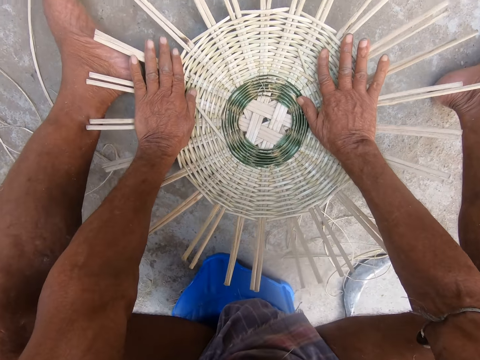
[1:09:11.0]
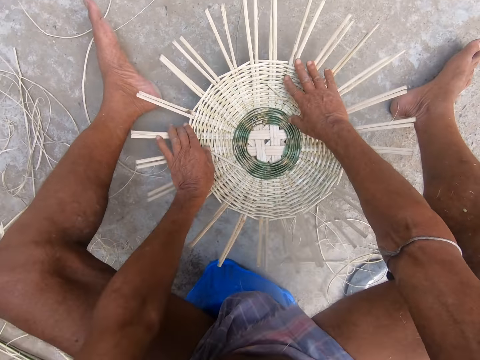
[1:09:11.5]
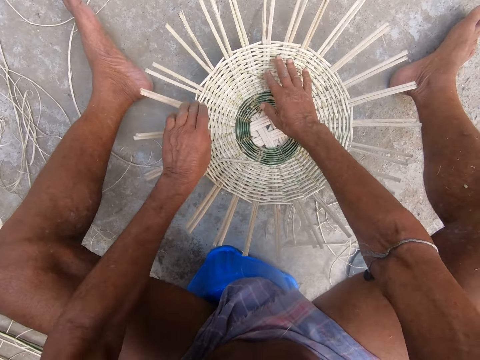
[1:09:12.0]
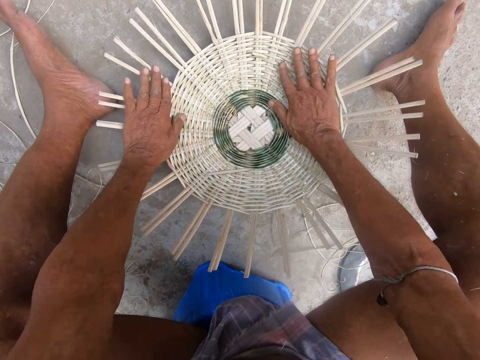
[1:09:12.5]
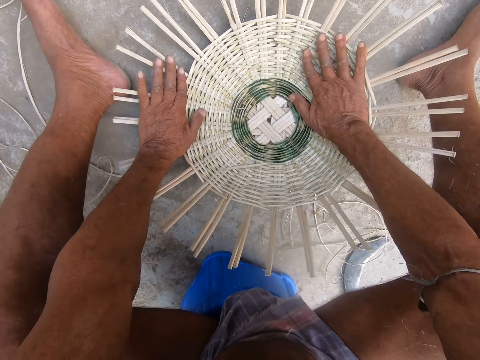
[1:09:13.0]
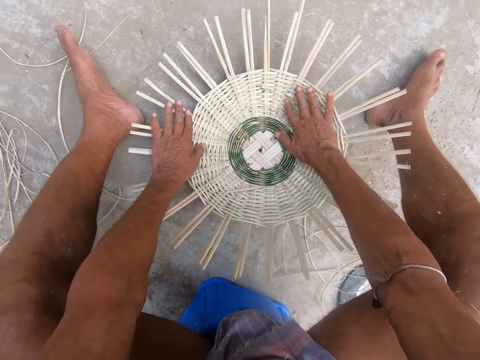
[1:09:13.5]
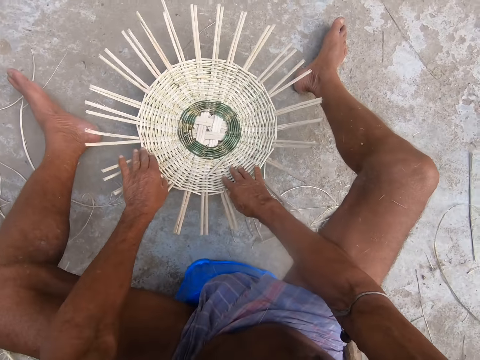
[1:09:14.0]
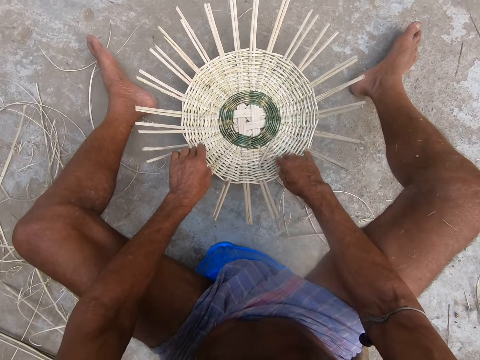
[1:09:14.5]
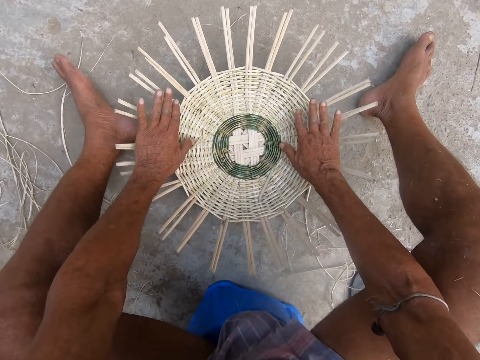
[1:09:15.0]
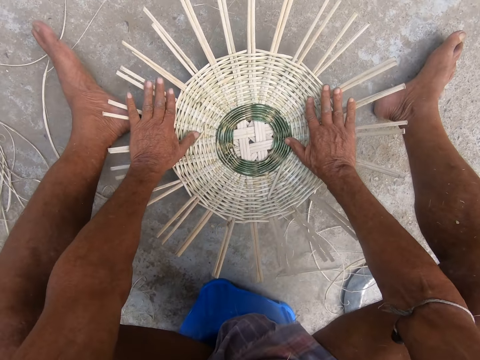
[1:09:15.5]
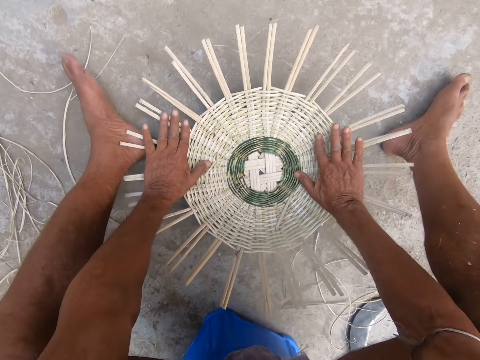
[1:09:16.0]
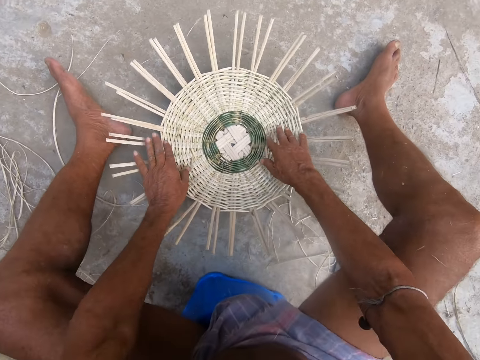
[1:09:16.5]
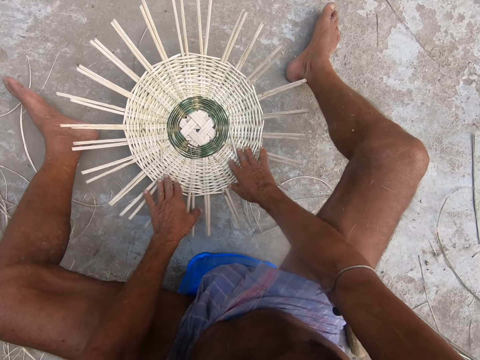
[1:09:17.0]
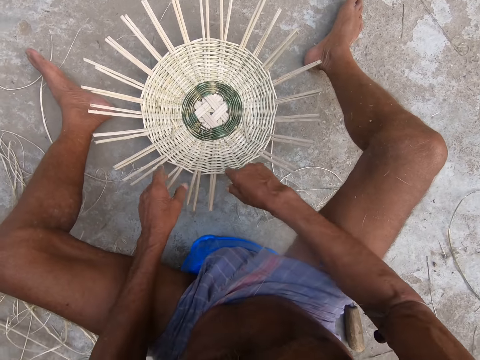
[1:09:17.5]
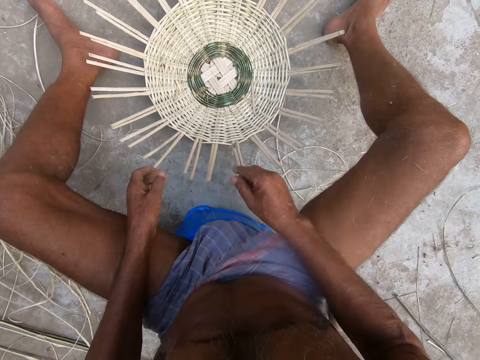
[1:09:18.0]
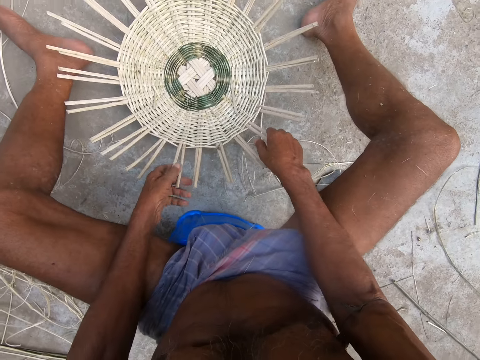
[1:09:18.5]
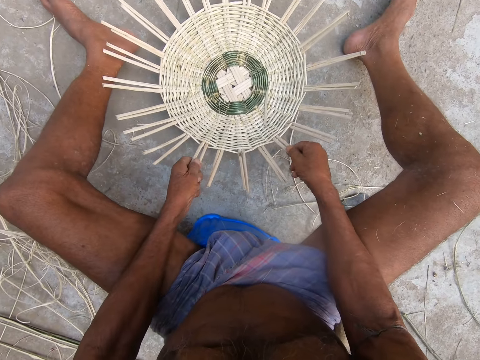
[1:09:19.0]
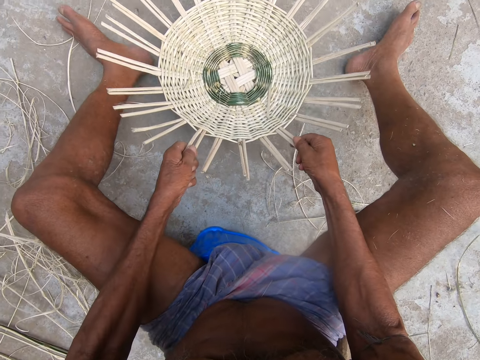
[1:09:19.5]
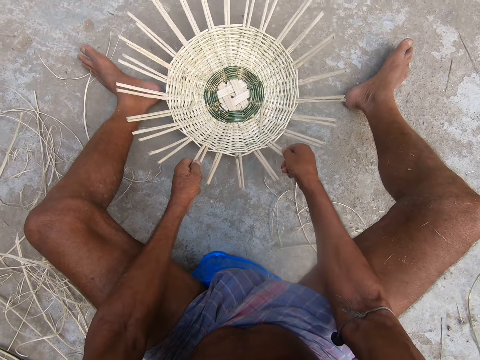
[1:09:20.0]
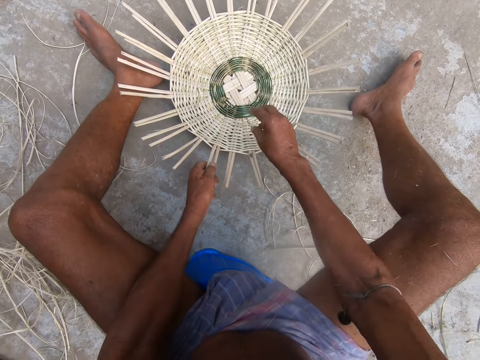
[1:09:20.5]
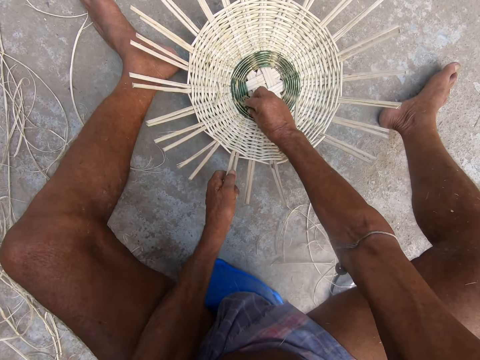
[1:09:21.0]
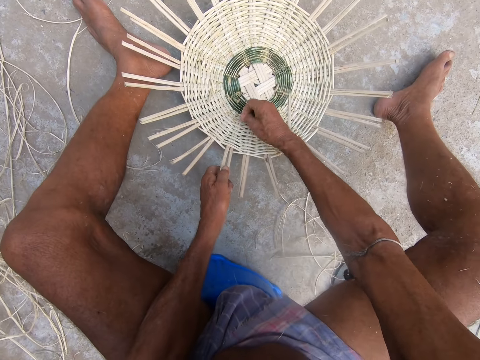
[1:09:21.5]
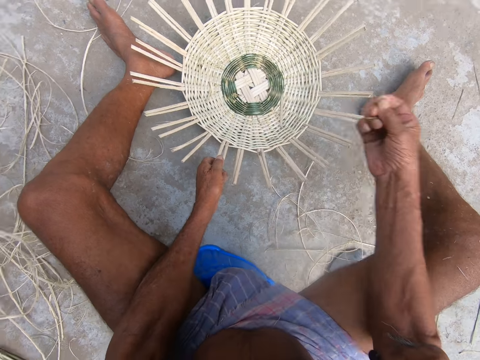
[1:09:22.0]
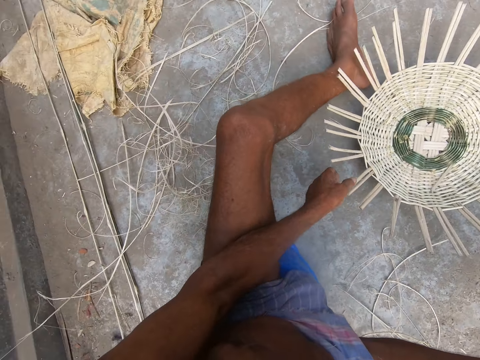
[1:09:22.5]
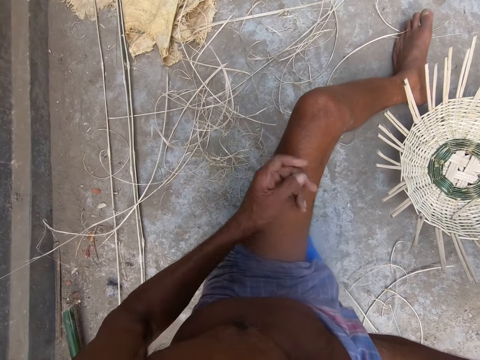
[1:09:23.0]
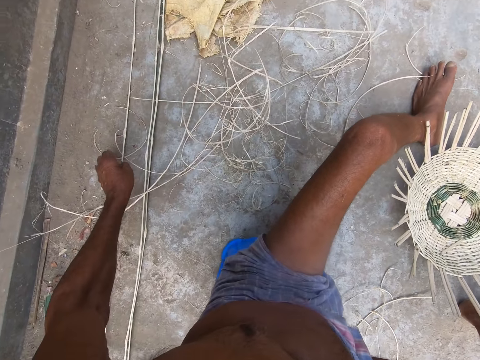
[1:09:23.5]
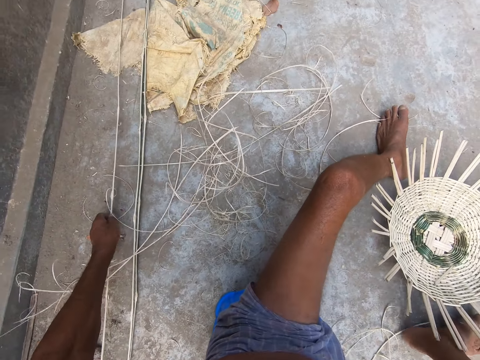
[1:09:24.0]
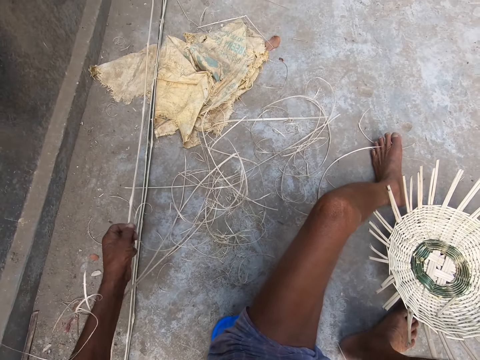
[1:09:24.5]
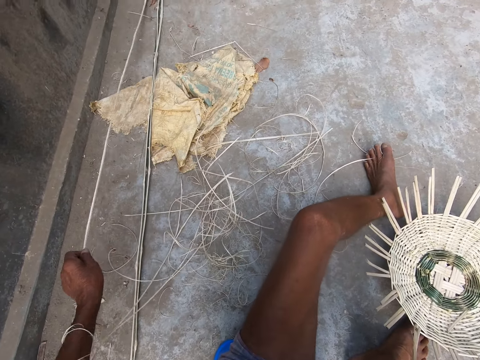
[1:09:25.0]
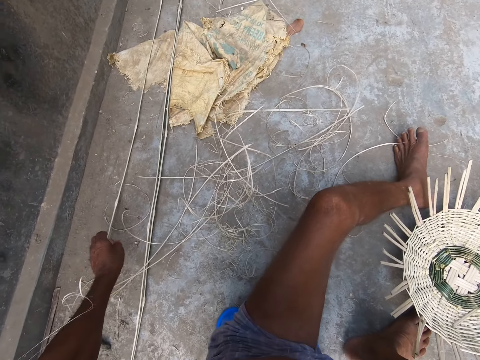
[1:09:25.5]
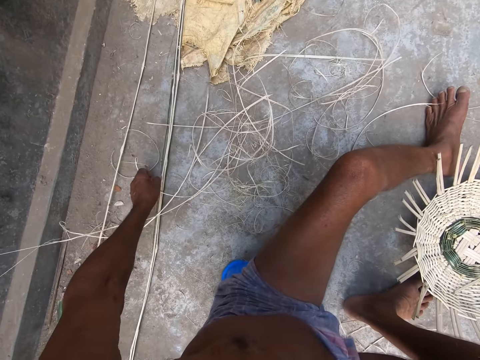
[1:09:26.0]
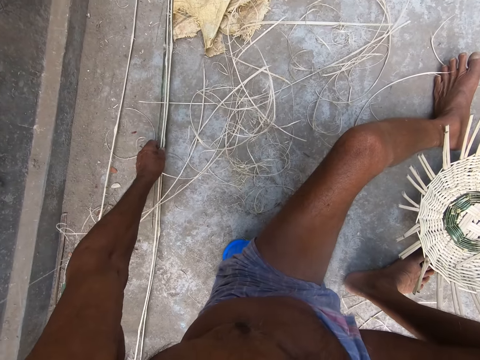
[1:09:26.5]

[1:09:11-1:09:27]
The camera wearer presses the bamboo sticks. He rotates the basket. He presses the bamboo sticks. He rotates the basket. He presses the bamboo sticks. He rotates the basket. He lifts the basket base from the ground with both hands. He drops the basket base on the ground with both hands. He picks out an excess willow rod or small pieces of the bamboo stick from the basket base with his right hand. He throws the small pieces of bamboo stick on the floor. He picks up a willow rod from the ground with his left hand. He drops the willow rod on the floor with his left hand. He picks up a willow rod from the ground with his left hand.

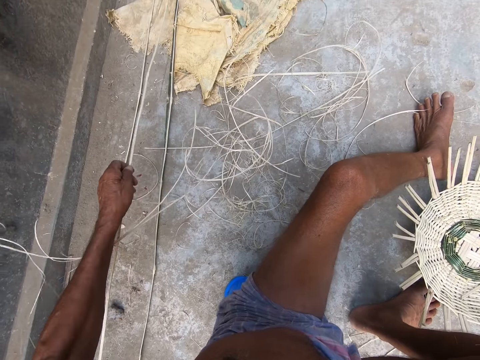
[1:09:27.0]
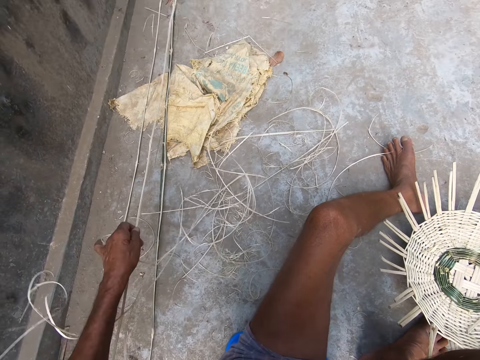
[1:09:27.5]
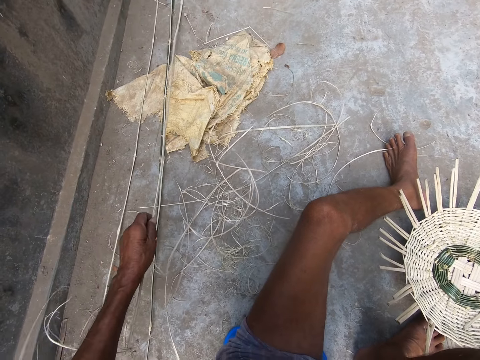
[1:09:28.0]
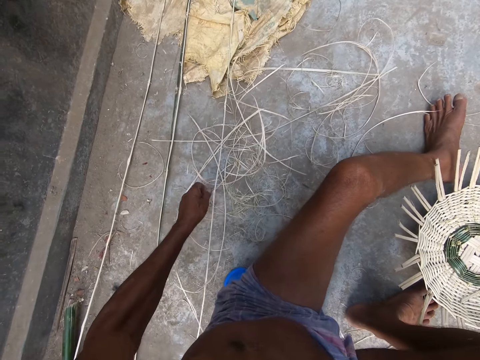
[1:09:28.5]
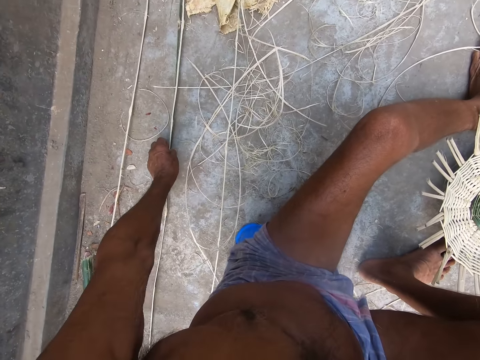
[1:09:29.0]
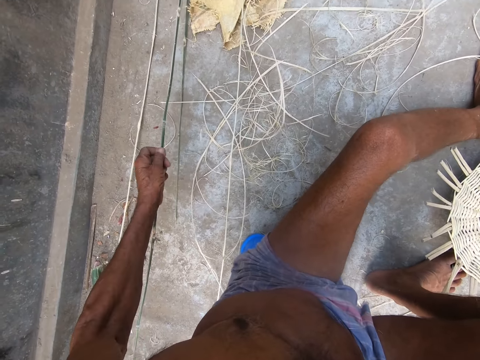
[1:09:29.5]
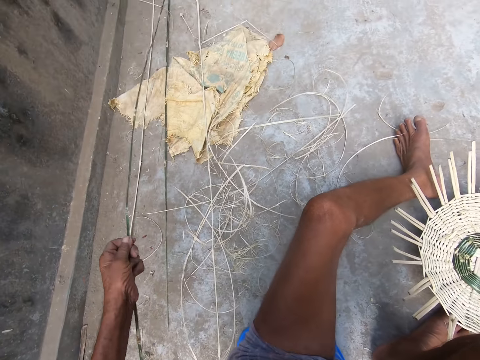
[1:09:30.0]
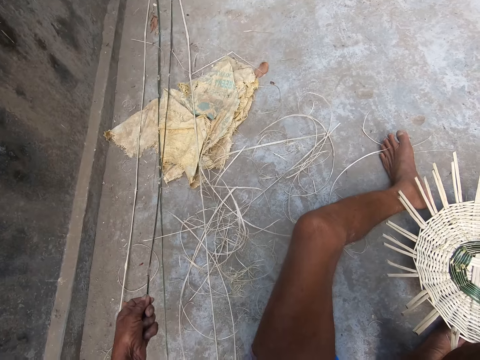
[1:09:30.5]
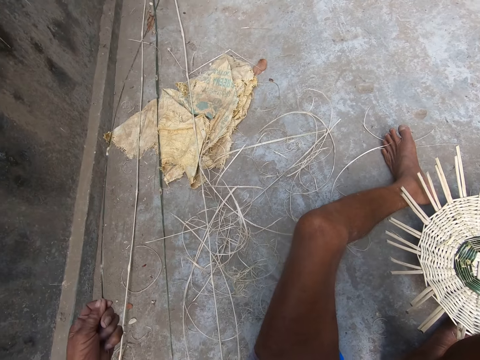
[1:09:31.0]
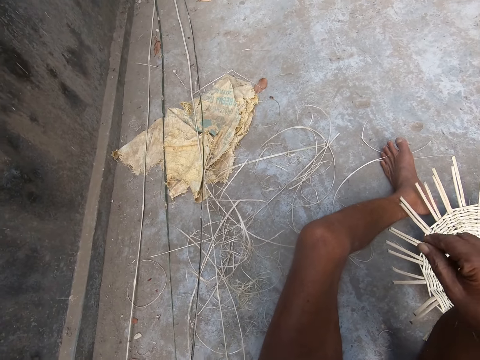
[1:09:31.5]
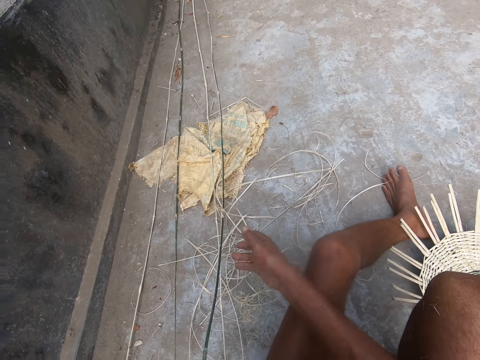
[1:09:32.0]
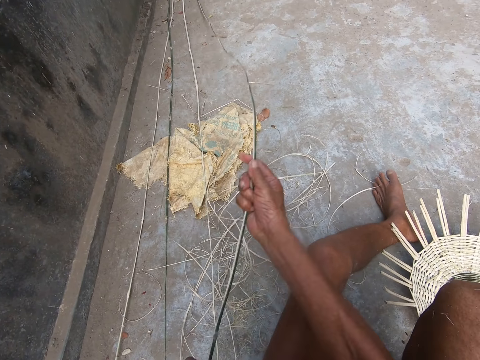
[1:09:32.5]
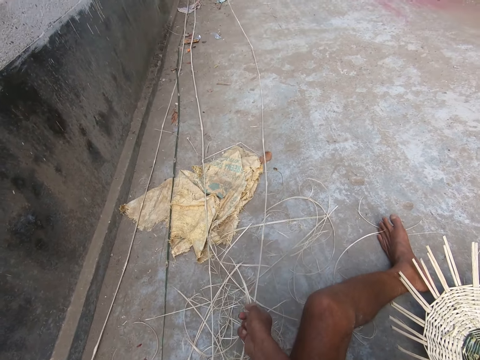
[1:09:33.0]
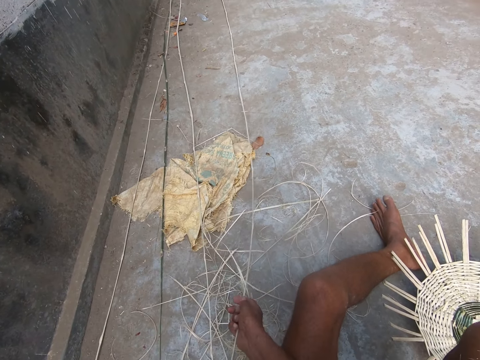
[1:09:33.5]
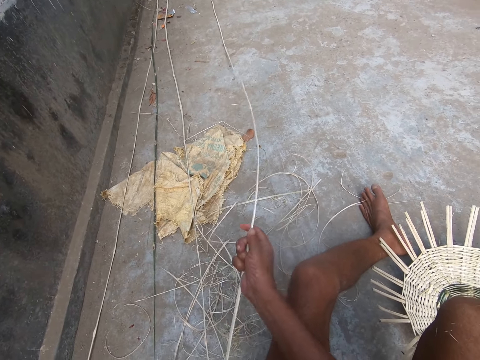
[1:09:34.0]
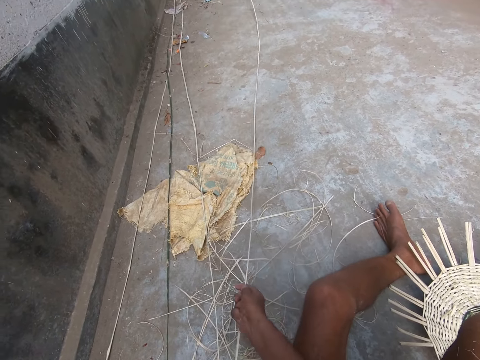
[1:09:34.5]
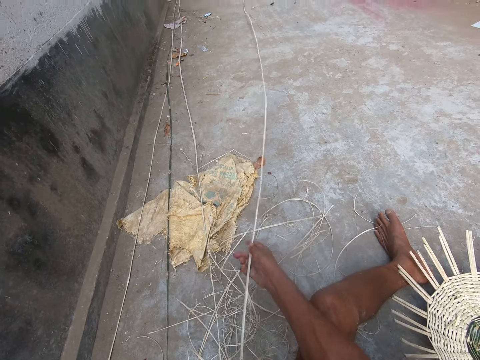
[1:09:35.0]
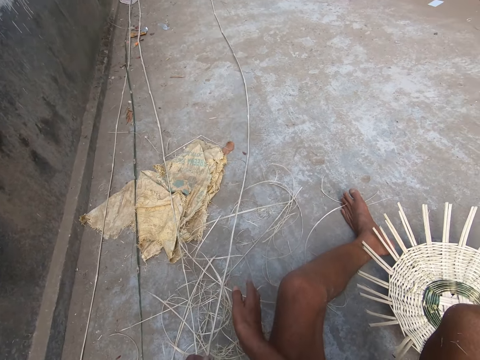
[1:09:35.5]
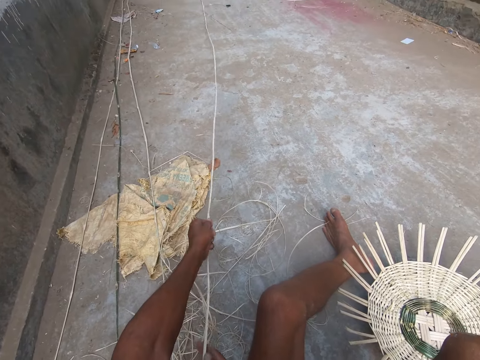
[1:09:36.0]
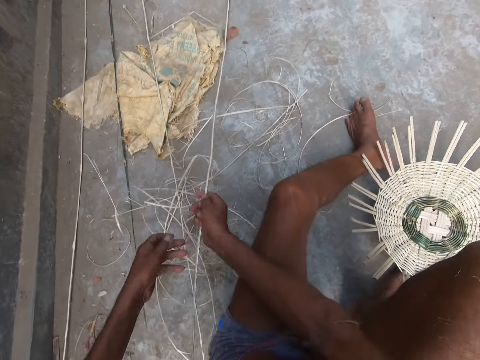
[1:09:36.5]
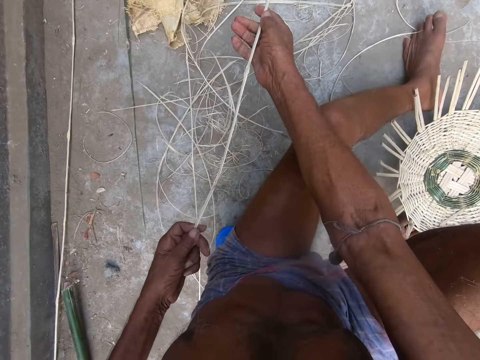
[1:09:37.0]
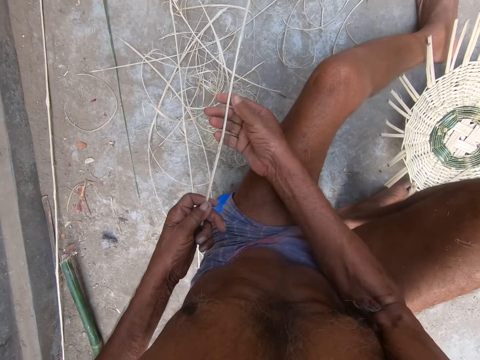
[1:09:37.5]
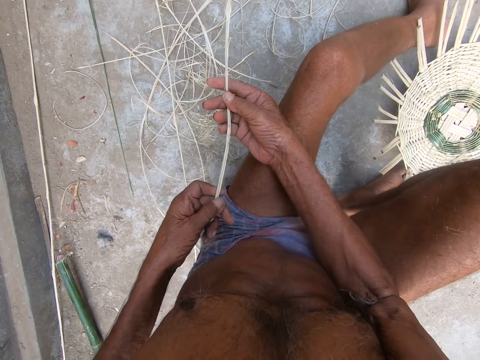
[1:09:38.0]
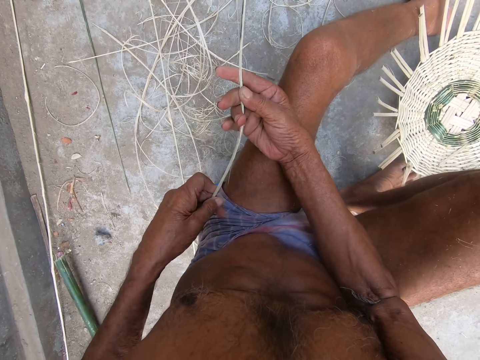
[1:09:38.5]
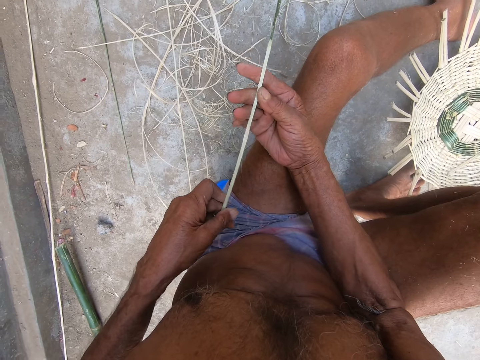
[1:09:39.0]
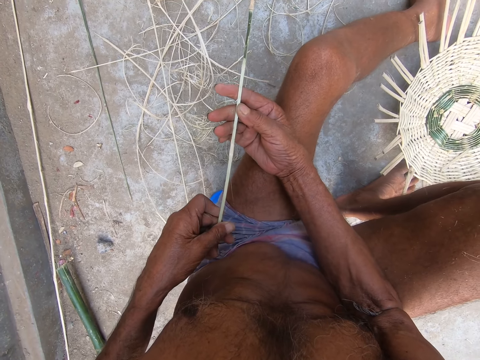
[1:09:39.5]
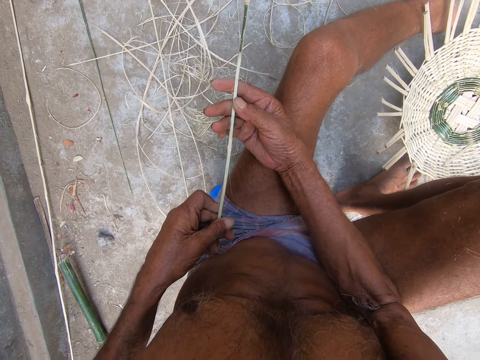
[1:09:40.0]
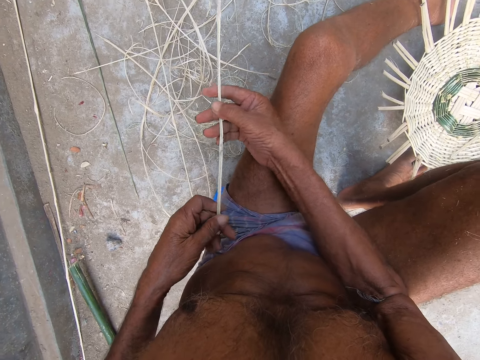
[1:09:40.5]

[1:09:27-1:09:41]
The camera wearer drops the willow rod on the floor with his left hand. He picks up a willow rod from the ground with his left hand. He lifts the willow rod from the ground with both hands. He pulls the bamboo stick. He pushes the willow rod on the ground with both hands. He looks at the bamboo stick.
